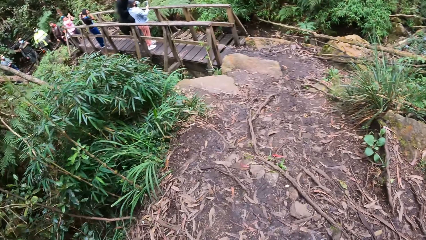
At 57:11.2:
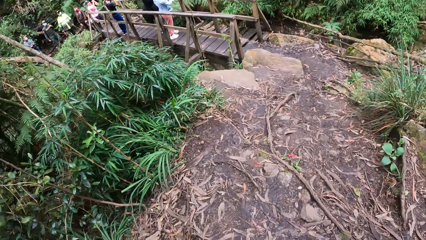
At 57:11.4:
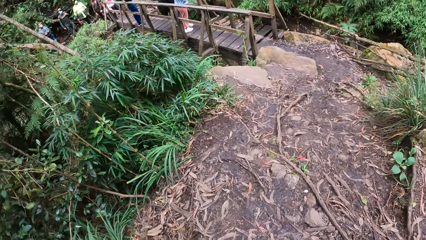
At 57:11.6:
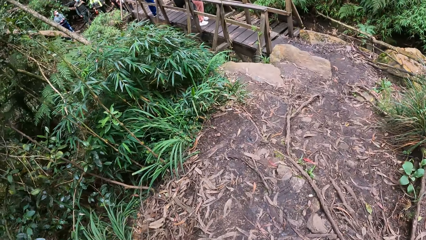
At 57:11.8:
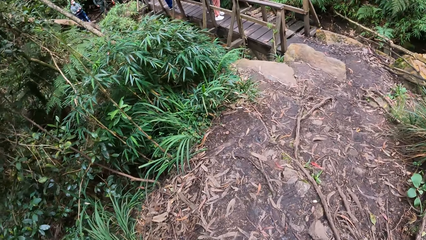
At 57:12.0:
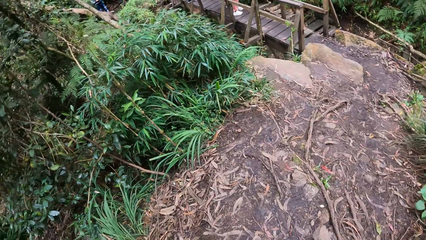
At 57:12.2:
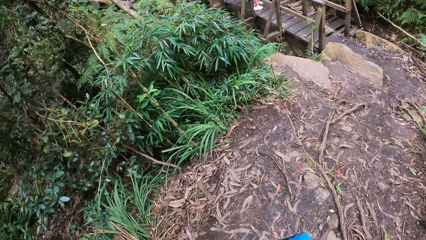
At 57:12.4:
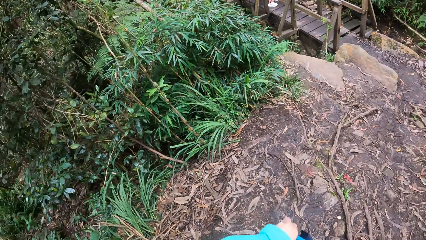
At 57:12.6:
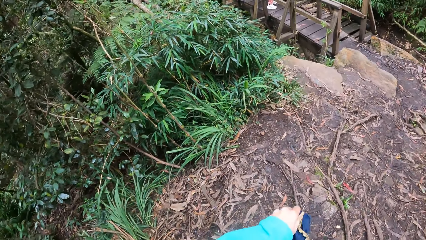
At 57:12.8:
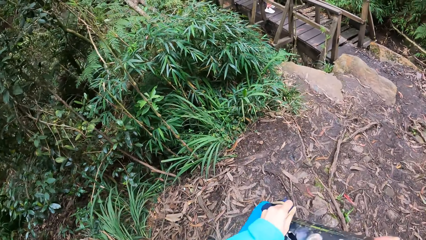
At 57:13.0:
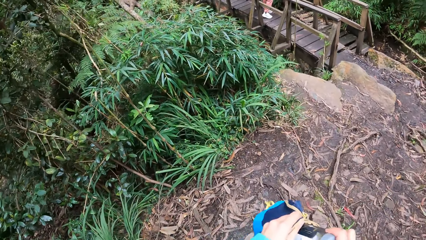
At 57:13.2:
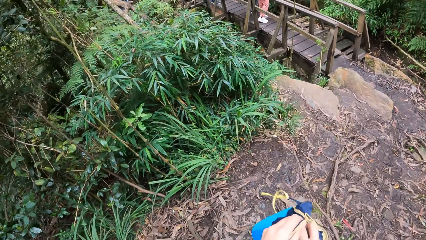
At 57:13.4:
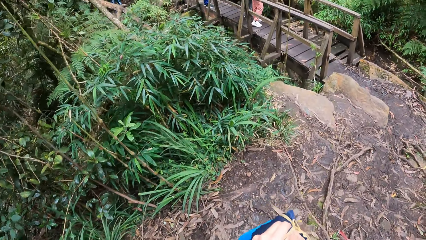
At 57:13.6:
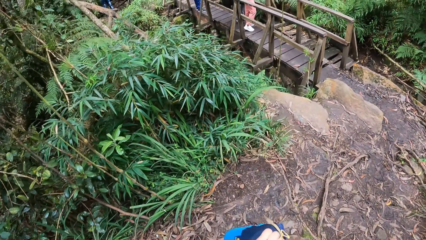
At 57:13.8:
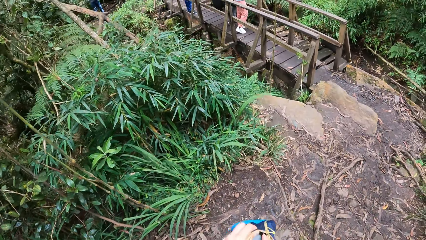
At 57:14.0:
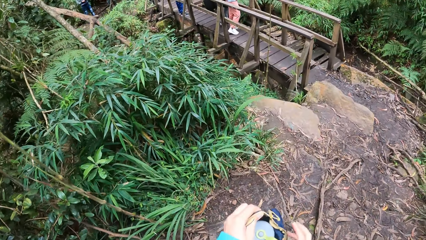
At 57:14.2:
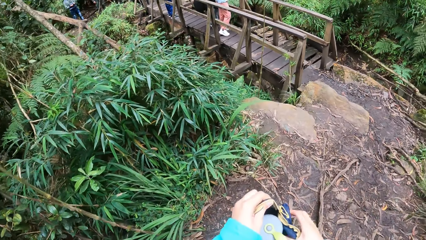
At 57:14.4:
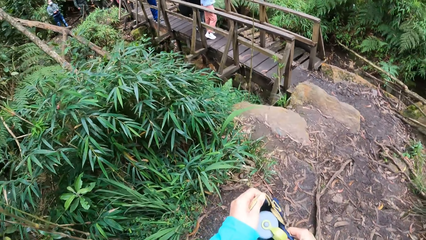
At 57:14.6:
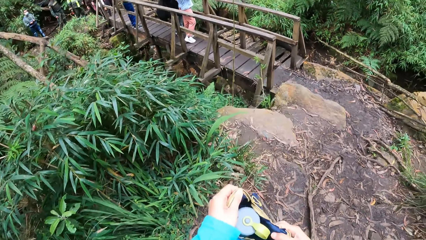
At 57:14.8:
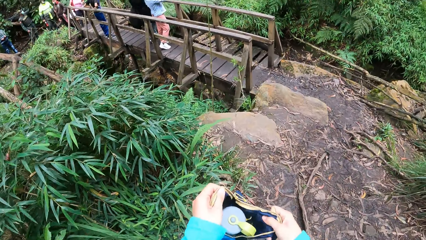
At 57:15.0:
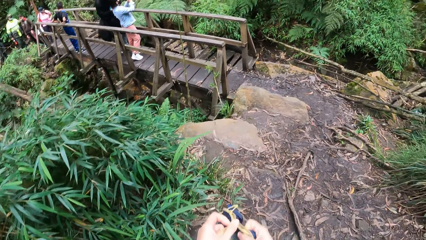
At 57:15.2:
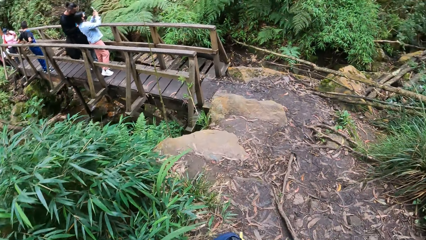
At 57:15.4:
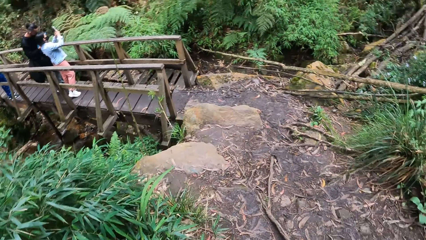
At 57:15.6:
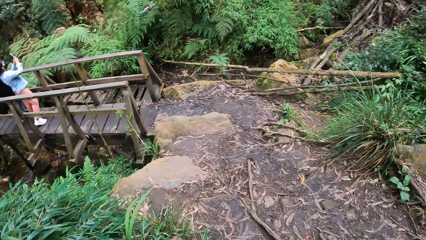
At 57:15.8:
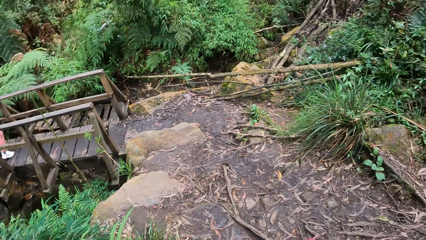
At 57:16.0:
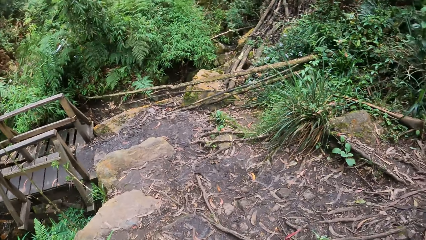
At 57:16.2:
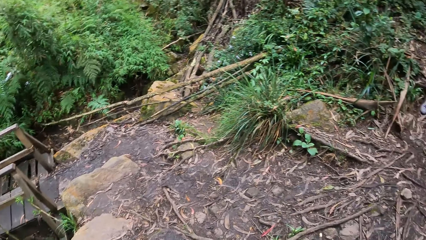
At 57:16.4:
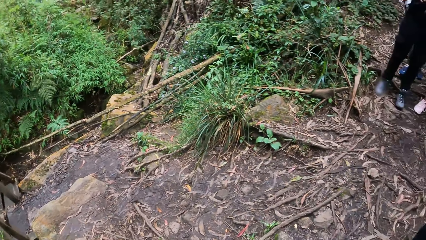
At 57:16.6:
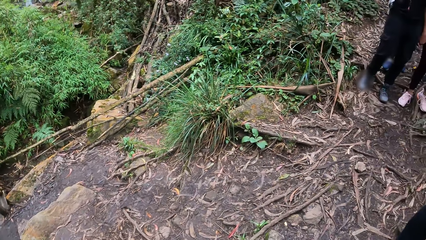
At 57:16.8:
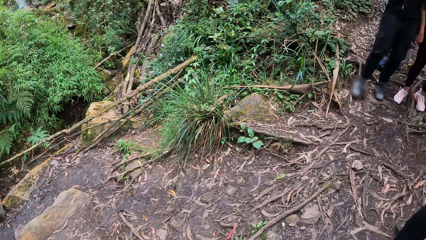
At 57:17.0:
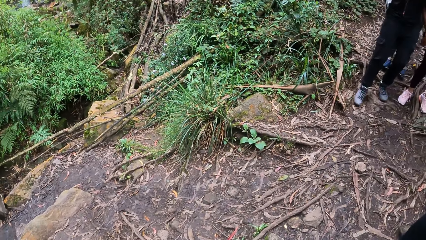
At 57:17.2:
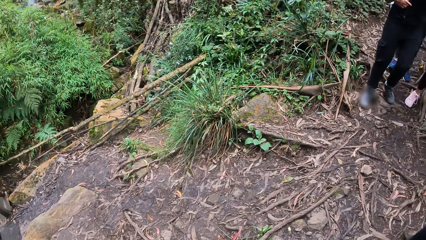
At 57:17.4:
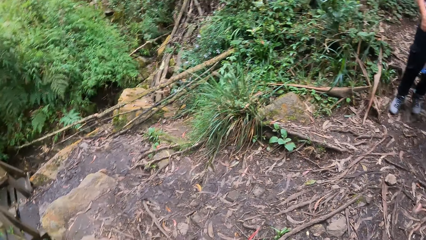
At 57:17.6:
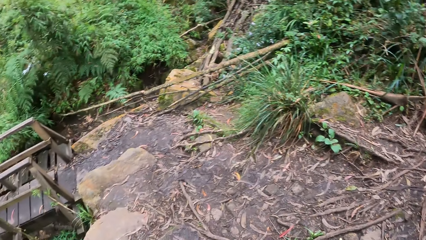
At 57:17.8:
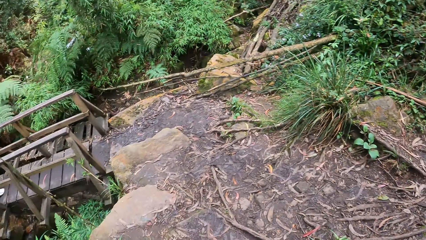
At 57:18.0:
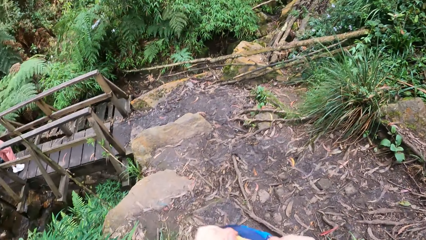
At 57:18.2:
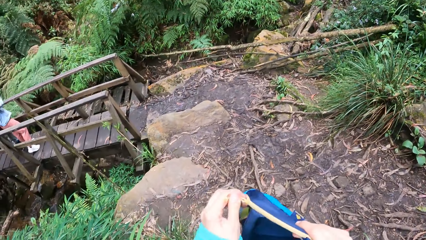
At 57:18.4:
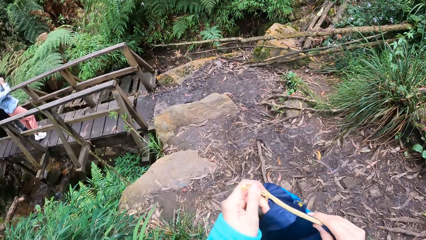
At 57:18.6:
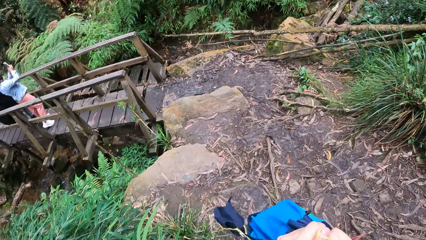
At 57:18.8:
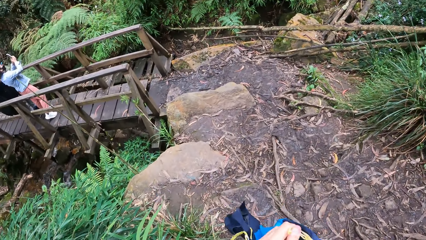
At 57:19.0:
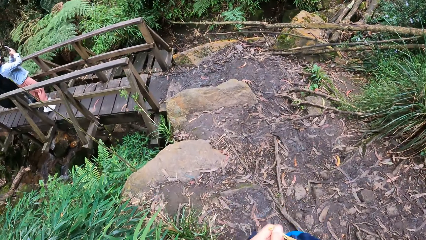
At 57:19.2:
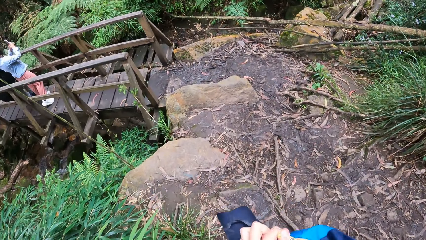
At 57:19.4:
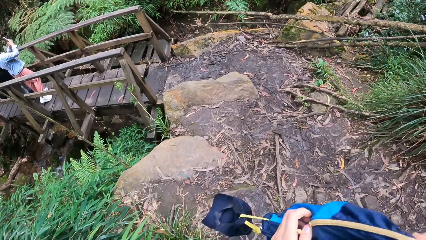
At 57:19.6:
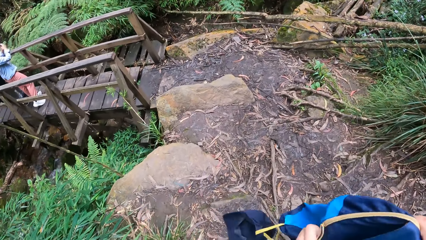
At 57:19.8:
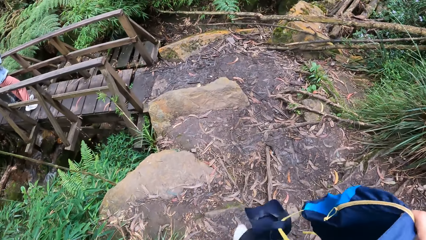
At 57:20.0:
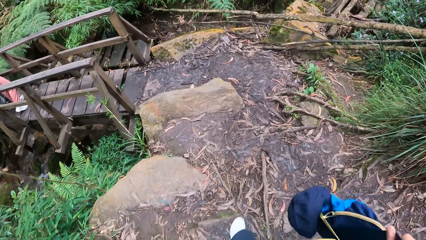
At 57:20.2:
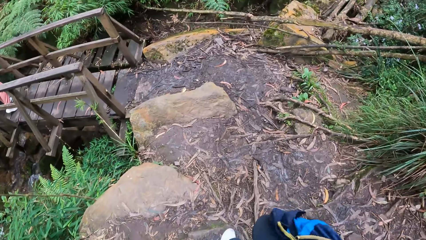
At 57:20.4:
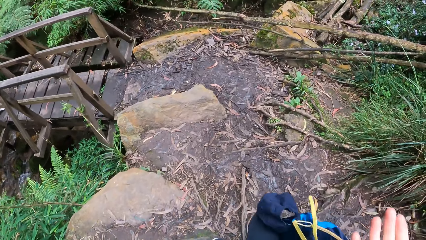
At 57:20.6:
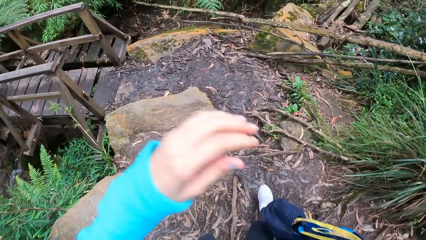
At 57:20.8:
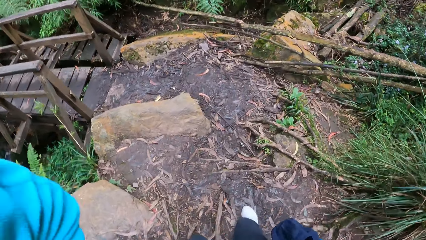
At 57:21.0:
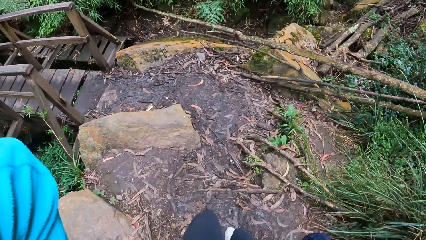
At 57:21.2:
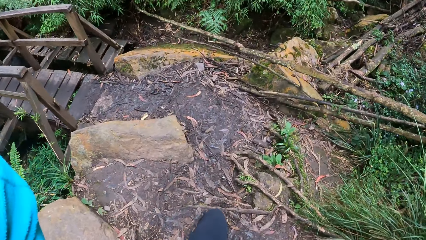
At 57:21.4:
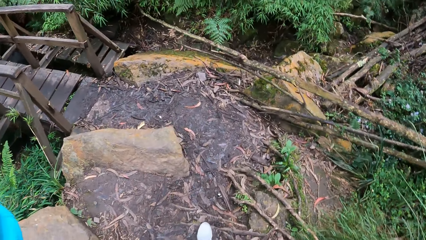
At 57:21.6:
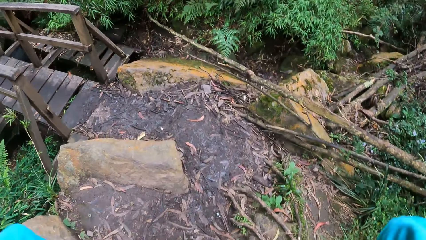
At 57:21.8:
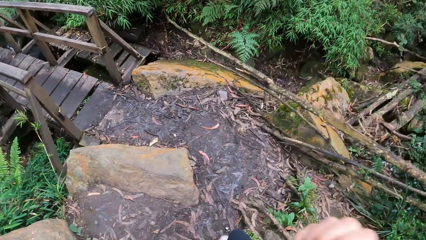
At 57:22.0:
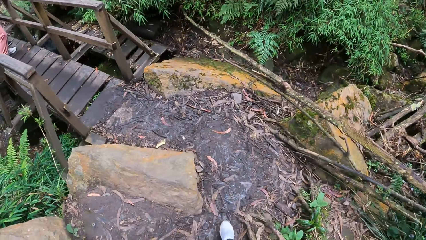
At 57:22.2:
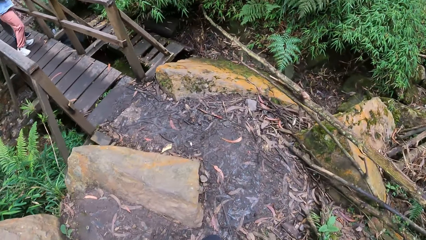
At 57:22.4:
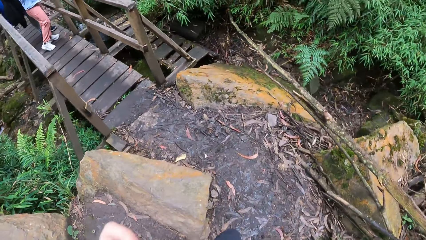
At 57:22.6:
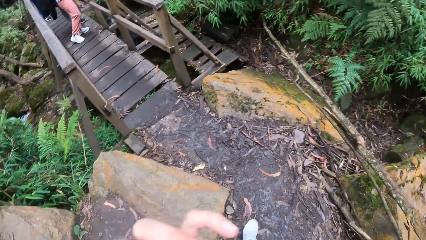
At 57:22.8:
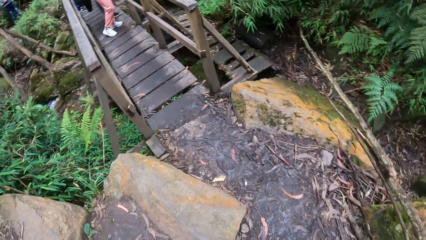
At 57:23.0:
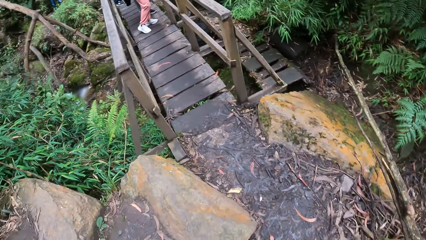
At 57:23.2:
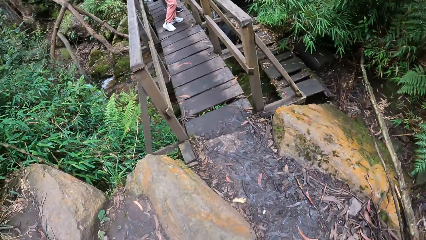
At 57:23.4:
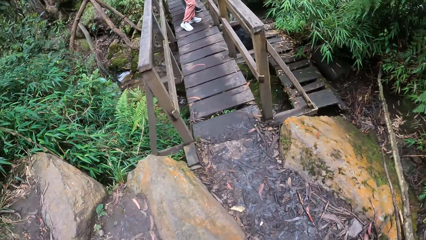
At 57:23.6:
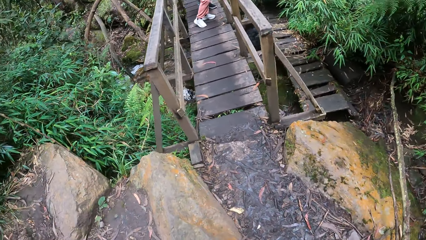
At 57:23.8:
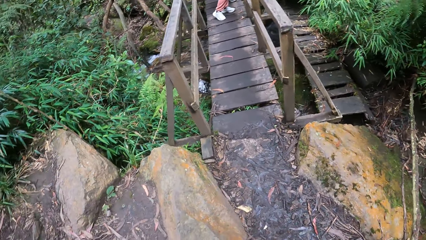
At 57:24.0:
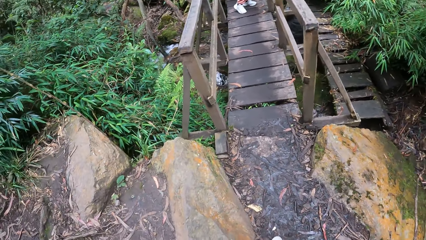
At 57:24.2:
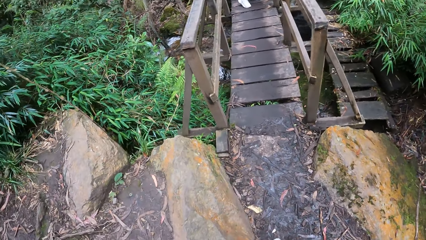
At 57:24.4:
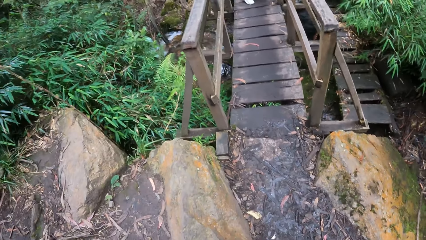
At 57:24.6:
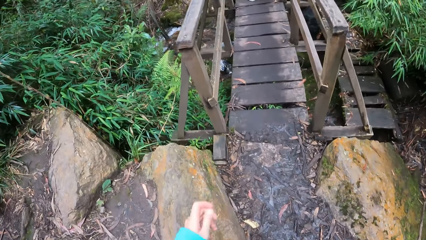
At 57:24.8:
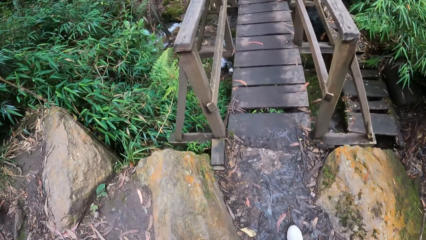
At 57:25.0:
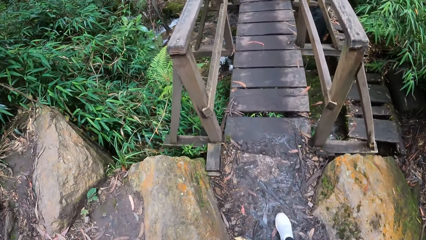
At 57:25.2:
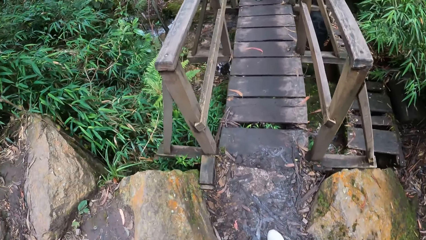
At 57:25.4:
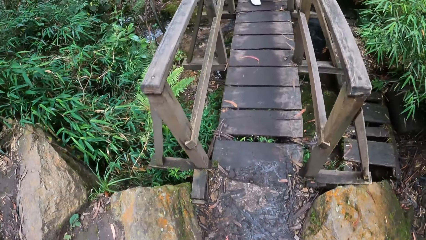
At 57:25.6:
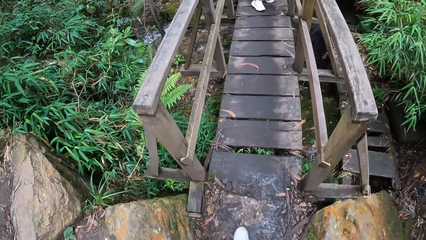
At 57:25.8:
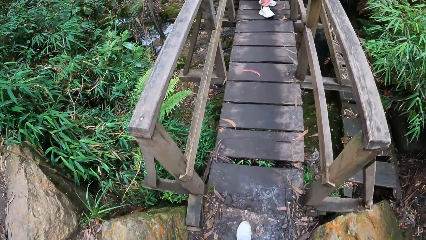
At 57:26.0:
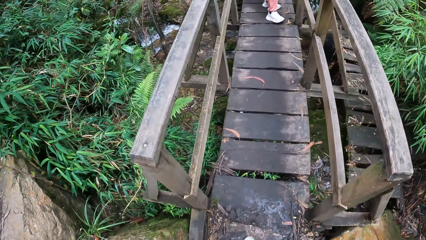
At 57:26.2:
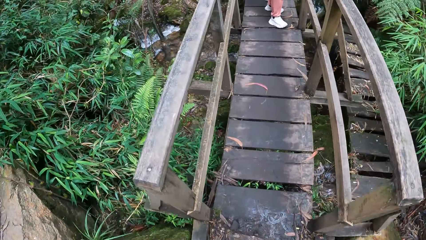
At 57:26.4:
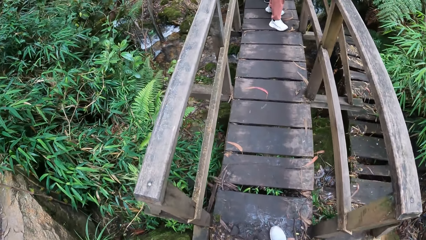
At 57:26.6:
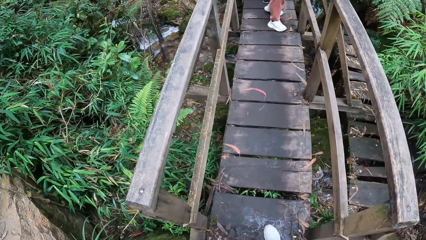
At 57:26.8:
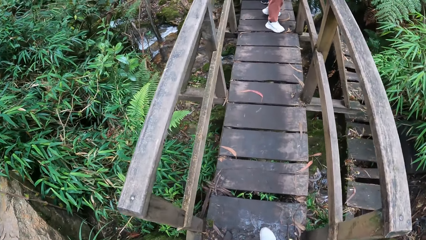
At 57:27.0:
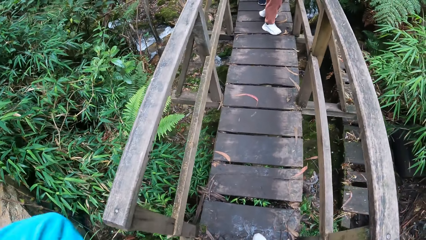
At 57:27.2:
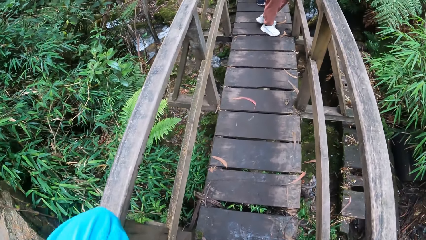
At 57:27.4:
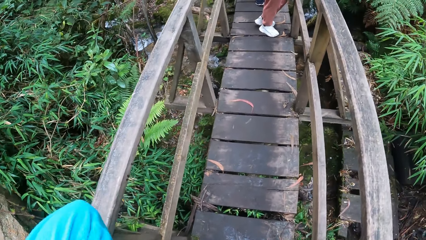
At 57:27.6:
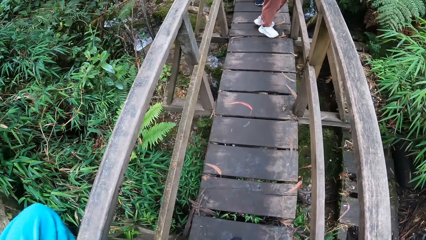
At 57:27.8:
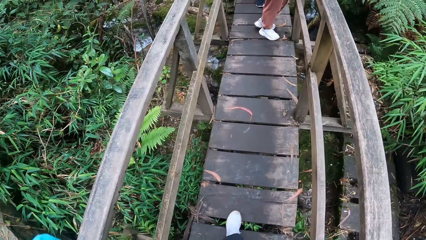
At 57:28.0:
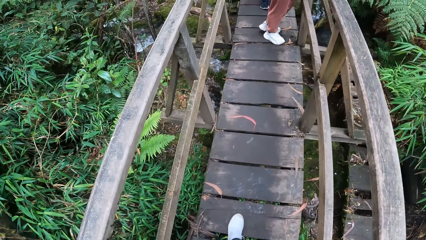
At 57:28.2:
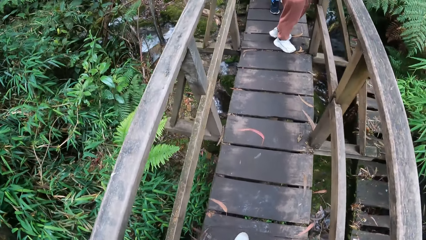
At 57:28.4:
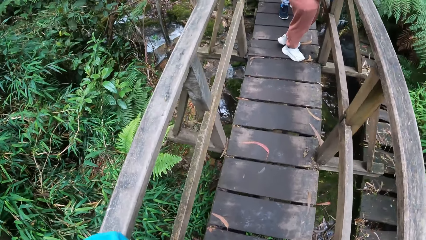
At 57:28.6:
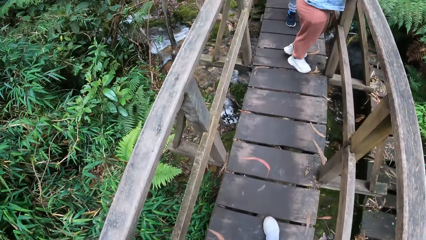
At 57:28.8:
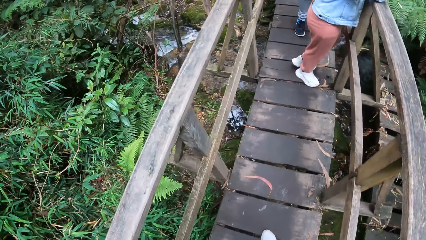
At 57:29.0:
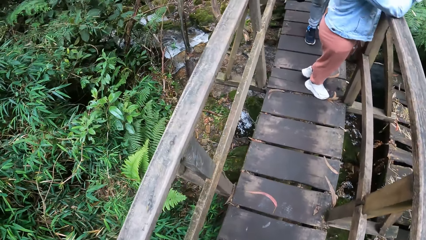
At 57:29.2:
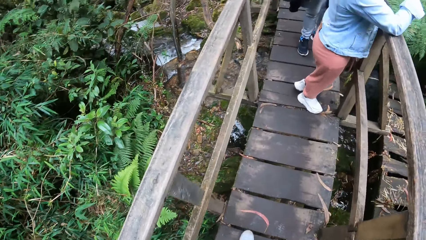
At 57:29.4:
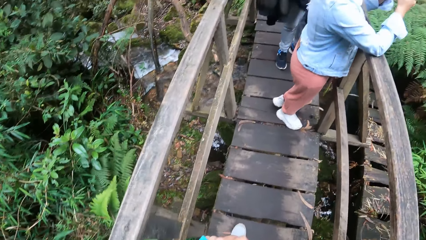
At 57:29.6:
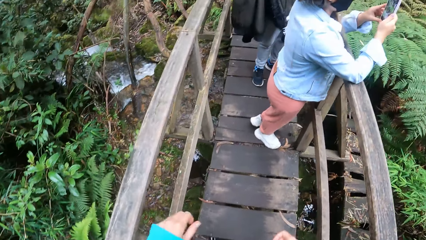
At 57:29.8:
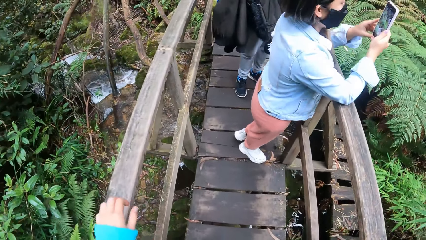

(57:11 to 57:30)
The camera wearer puts the water bottle in her right hand in a backpack or bag in her left hand. She closes the backpack in her left hand with her right hand. She adjusts the bag. She looks around the compound. She zips the bag. She lifts a hand towards the head. She walks around the compound. She wears the backpack in her left hand on her shoulders. She adjusts a hand. She walks on the mountain walkway. She crosses a bridge.
